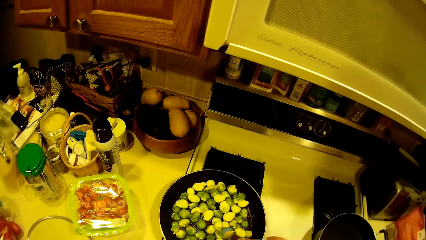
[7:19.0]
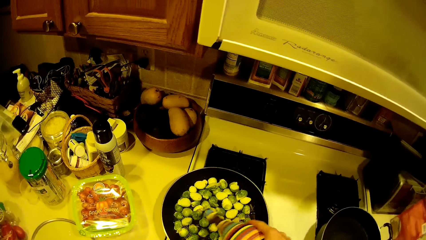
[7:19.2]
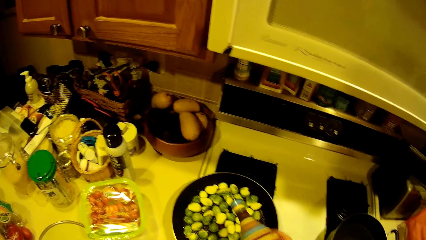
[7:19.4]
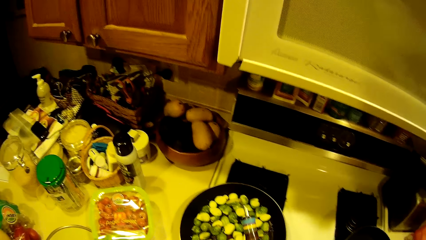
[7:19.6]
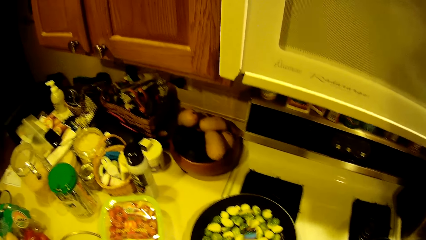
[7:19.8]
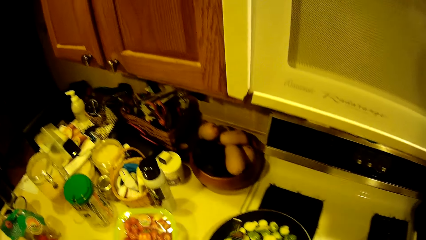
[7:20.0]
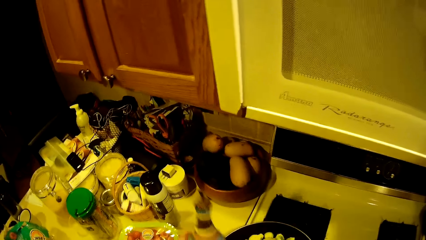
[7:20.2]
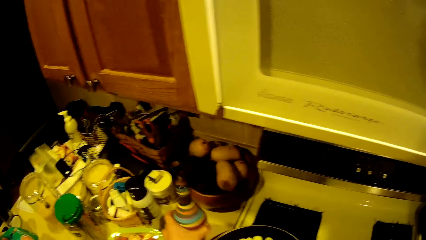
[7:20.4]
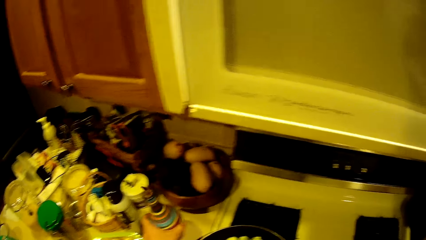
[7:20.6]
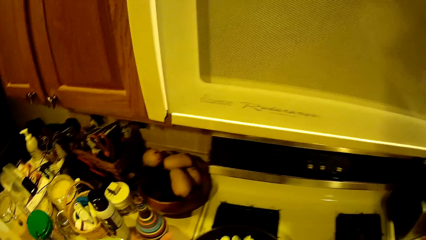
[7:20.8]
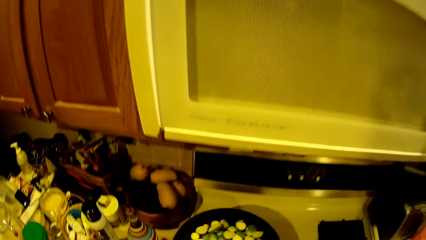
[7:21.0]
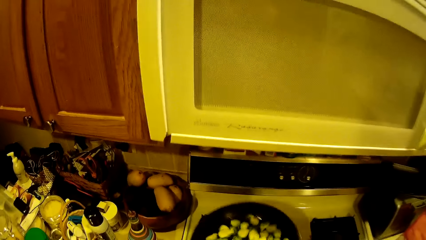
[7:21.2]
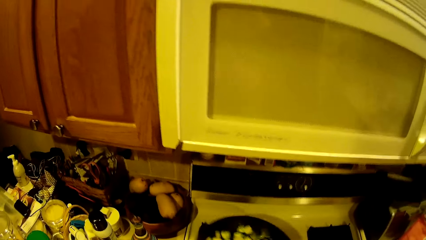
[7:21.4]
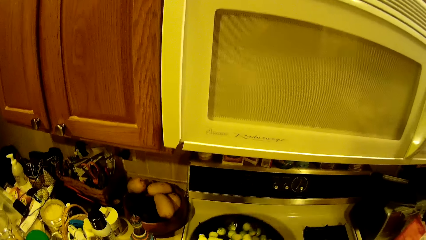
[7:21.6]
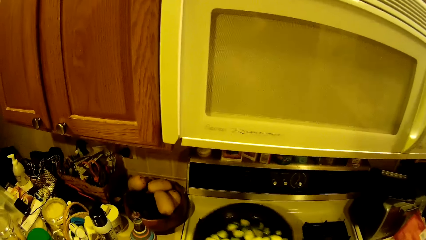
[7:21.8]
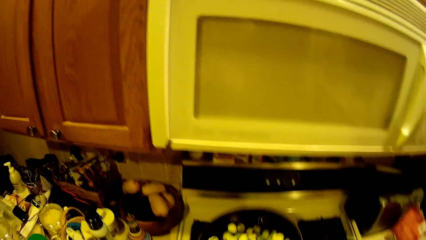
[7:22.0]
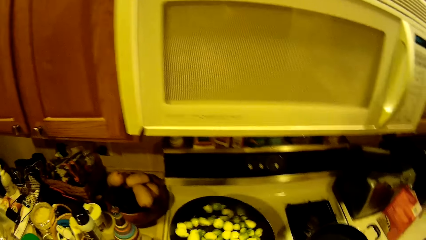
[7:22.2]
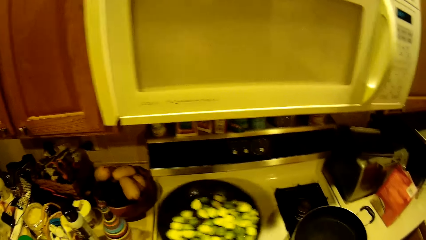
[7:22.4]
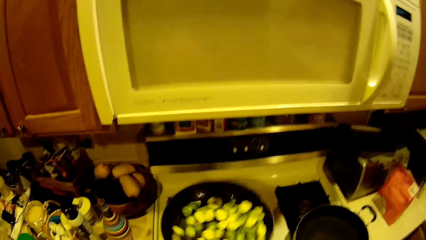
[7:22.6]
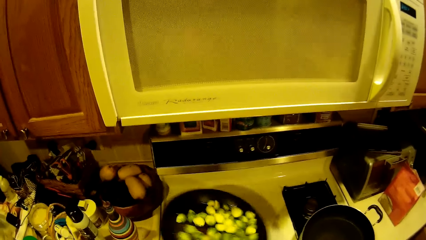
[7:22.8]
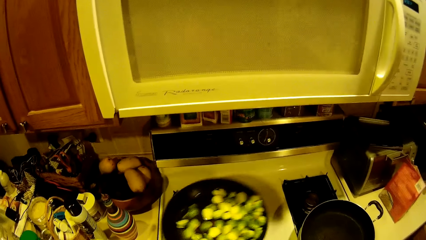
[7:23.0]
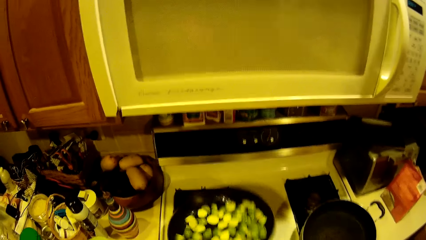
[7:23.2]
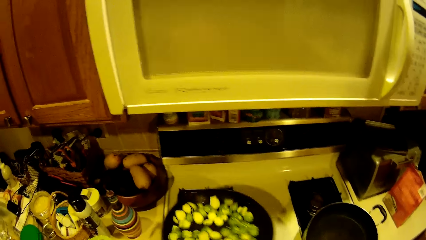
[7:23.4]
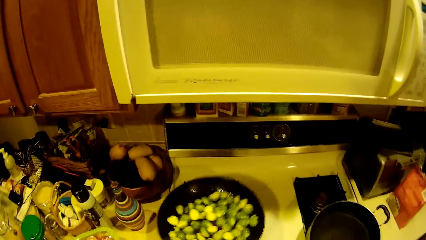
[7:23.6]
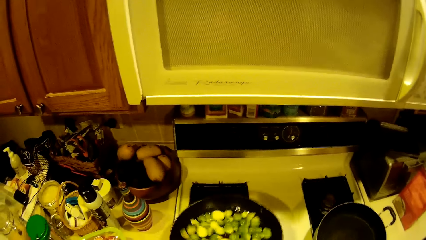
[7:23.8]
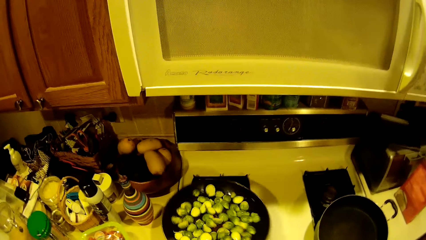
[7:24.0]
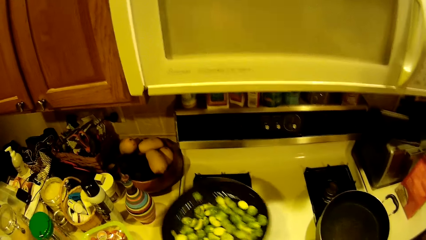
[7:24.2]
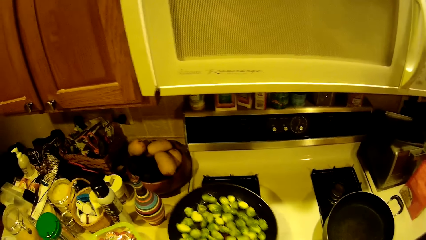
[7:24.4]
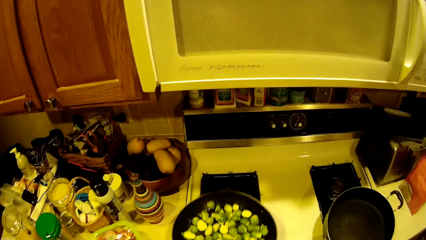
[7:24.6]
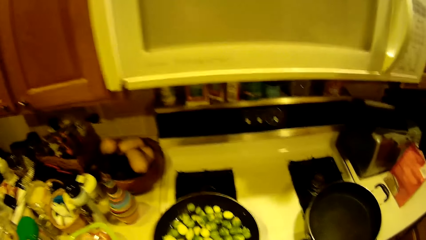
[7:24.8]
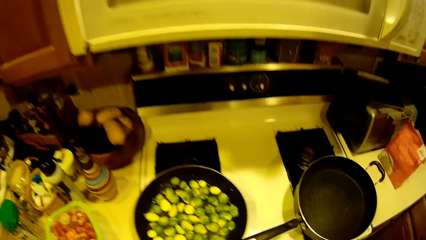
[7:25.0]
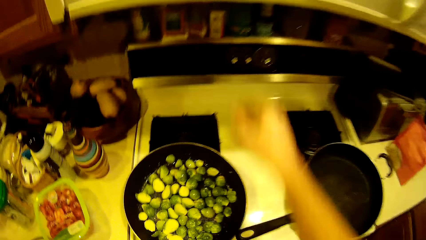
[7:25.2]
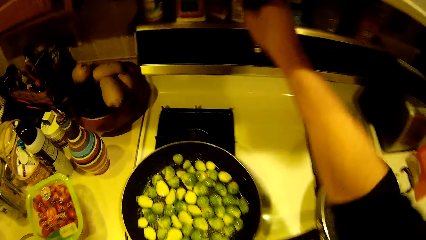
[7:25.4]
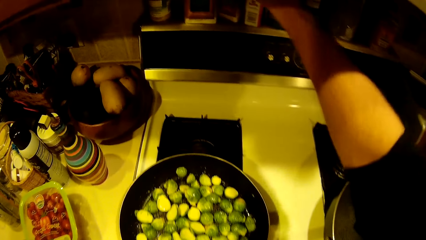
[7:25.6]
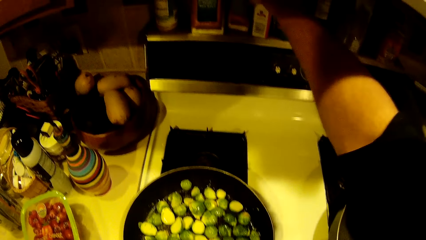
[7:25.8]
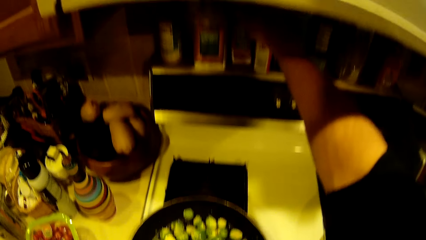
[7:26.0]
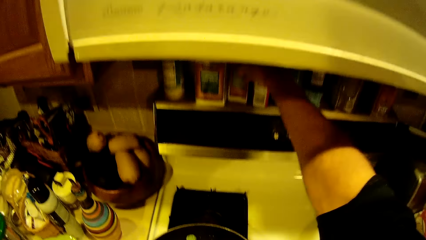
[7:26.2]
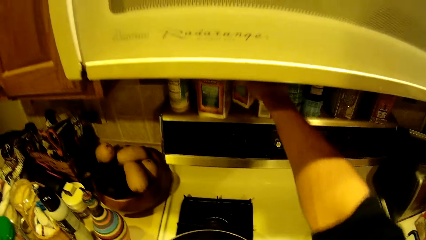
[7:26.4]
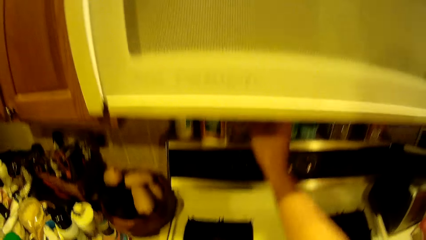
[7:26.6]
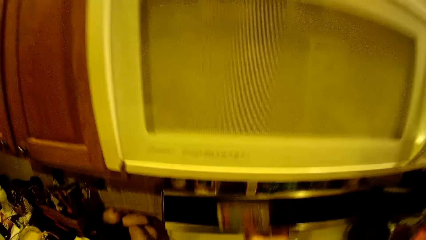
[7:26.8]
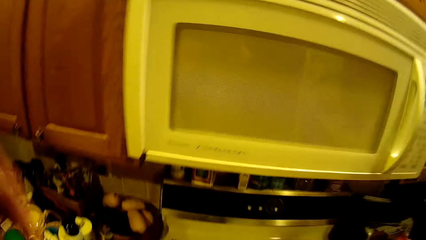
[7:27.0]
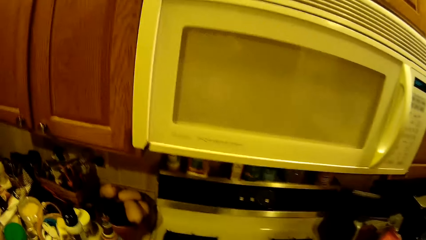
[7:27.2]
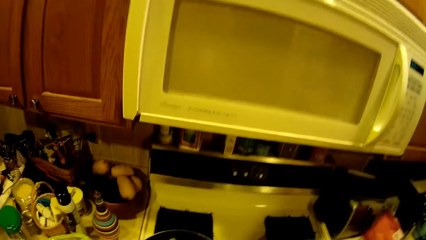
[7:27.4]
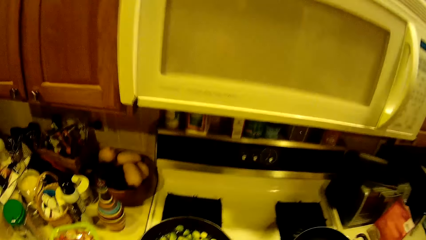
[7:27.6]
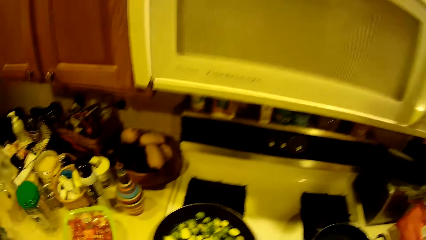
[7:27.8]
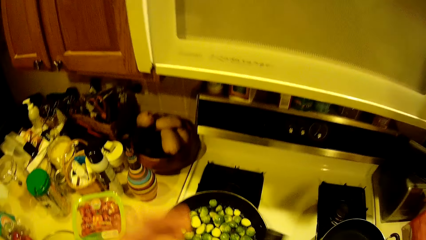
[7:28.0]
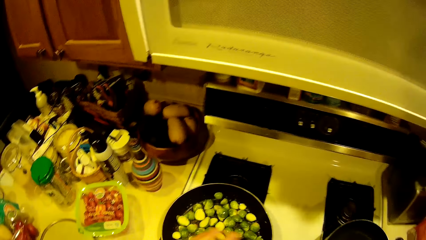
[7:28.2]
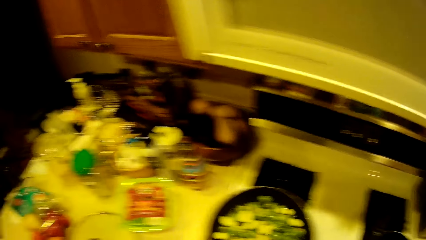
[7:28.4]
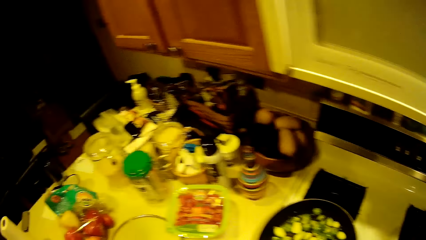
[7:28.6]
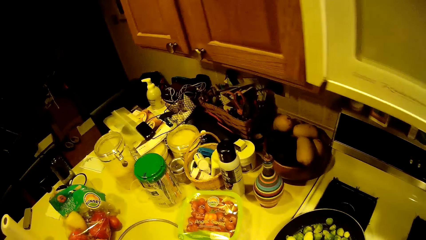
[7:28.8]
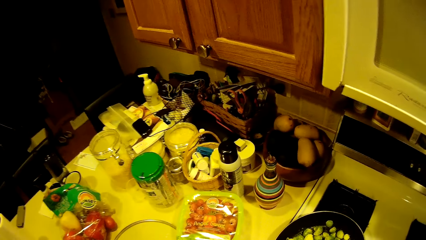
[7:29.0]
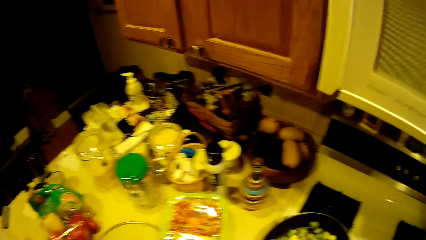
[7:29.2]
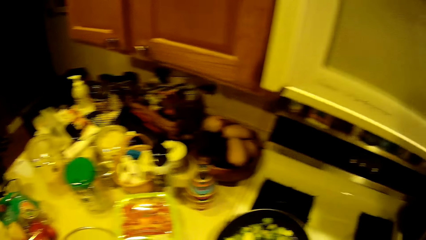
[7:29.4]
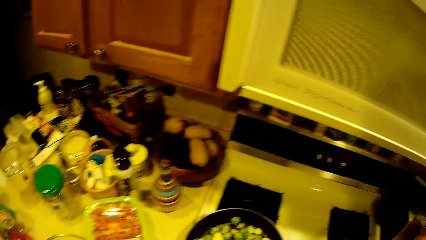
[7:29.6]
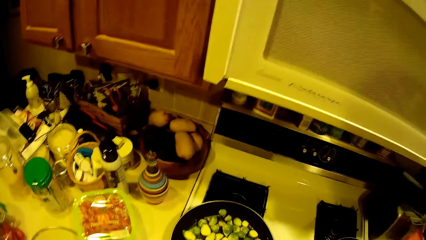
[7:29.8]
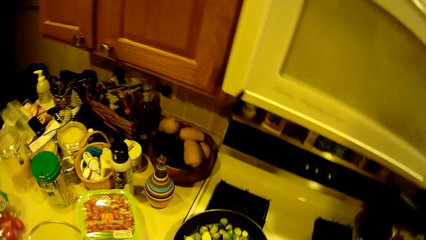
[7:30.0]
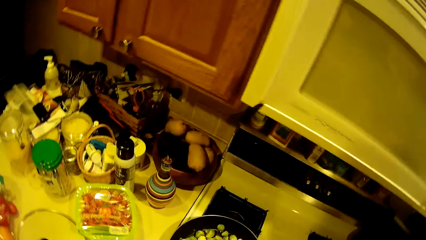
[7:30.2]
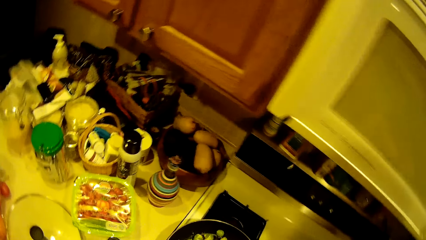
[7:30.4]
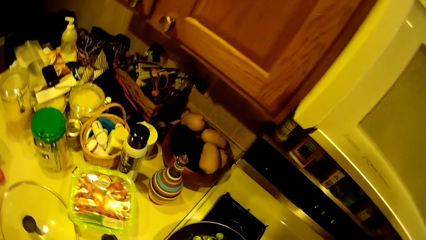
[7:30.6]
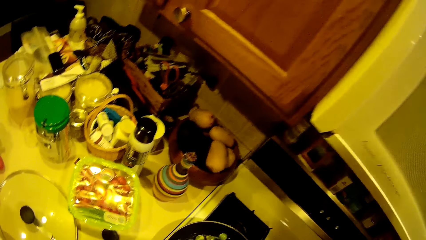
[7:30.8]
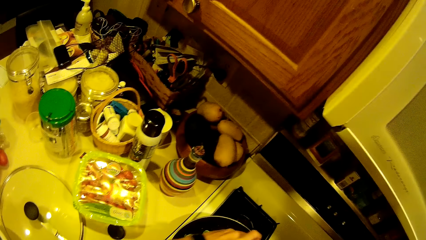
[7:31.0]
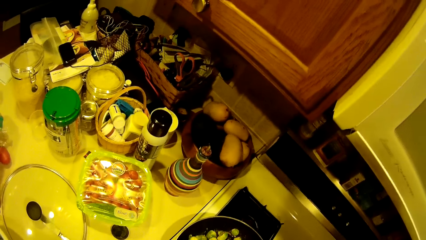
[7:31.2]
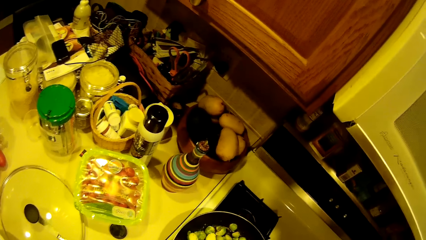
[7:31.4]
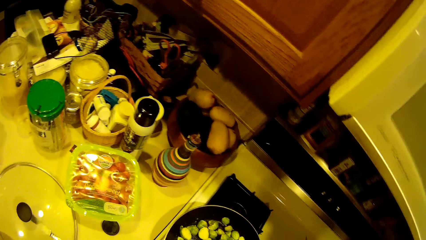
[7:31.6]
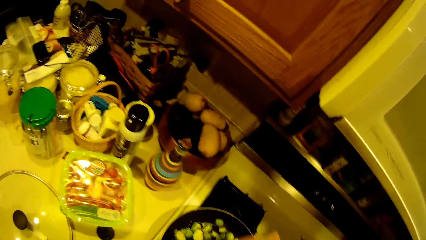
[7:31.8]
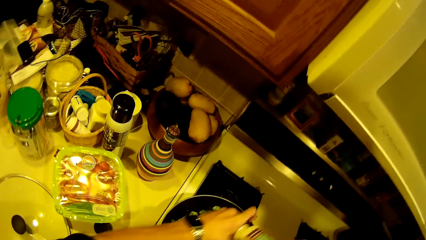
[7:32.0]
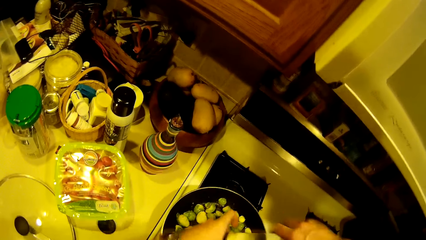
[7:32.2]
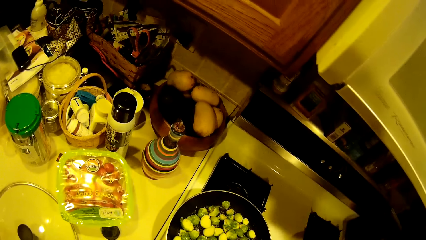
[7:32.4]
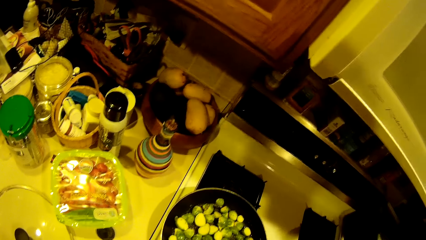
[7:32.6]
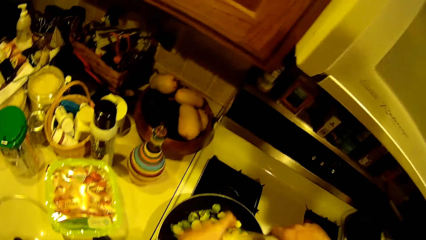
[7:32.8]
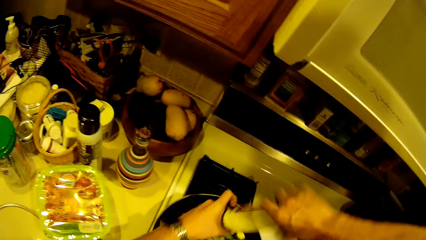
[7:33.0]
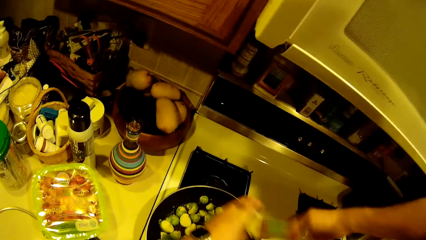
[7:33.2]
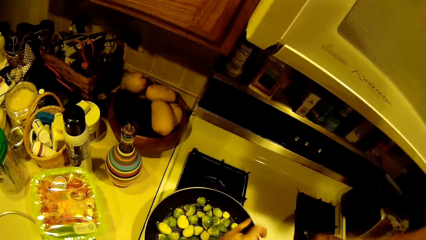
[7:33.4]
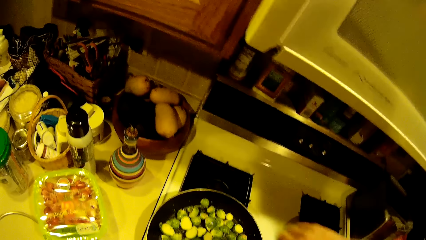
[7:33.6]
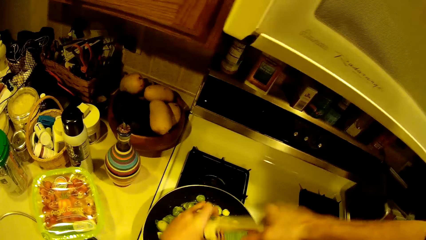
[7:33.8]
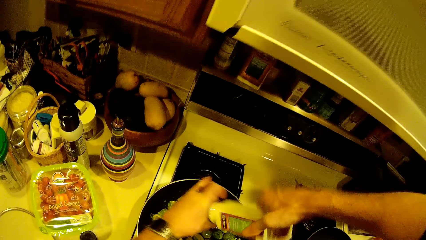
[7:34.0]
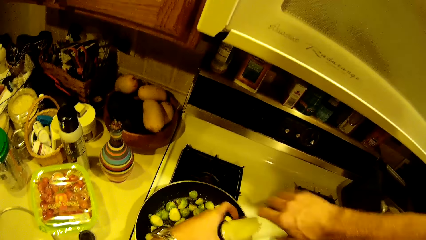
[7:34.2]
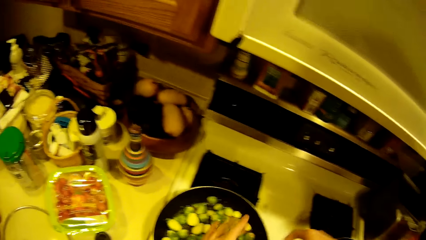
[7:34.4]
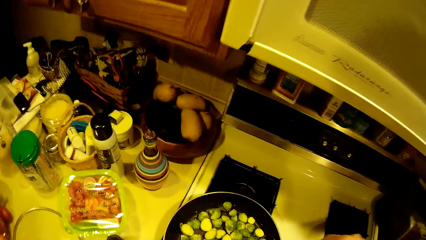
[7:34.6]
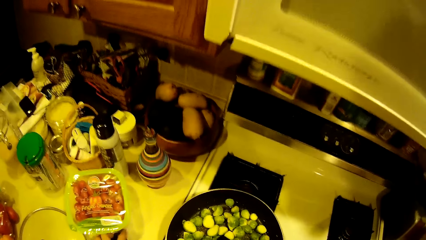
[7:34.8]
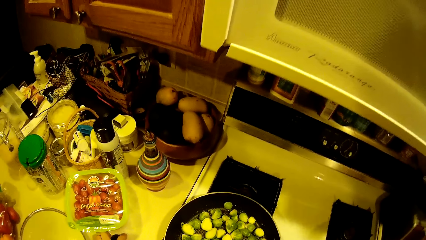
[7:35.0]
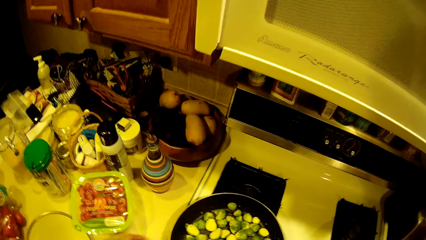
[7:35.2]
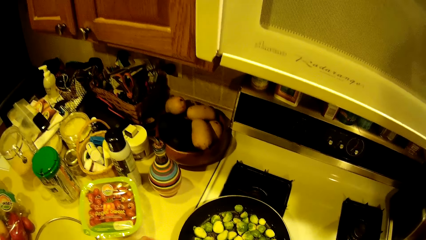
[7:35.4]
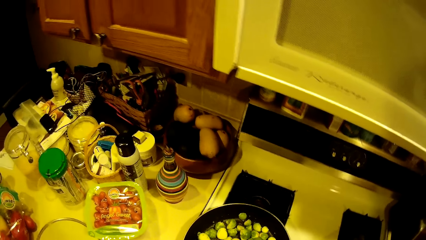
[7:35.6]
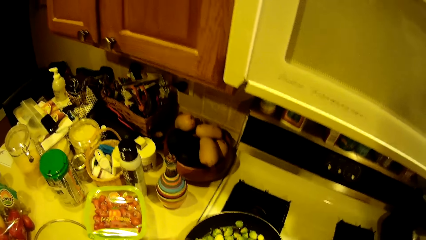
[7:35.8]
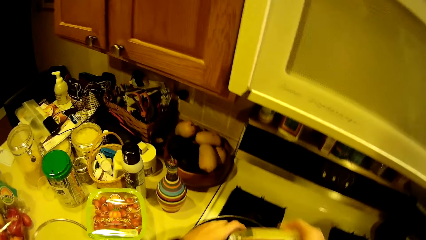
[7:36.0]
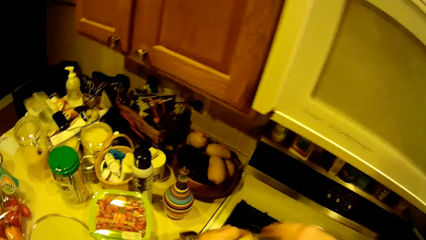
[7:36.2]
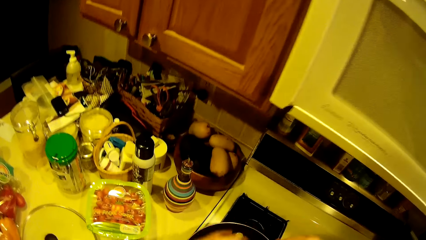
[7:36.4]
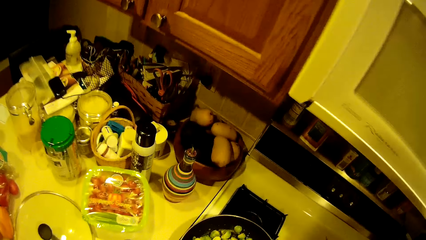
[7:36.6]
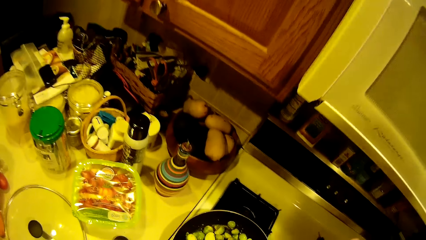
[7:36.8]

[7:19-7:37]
The camera wearer drops the cooking oil on the table. They shake up the pan with raw food. They drop the fry pan on the gas stove. They take a container from a kitchen cabinet with the right hand. They apply seasoning from the container into the green peas in the fry pan. They shake the ingredient container.
